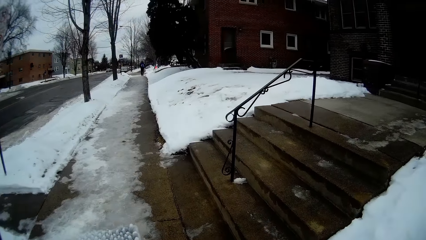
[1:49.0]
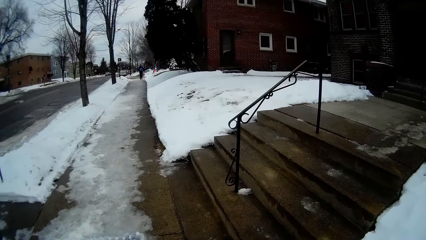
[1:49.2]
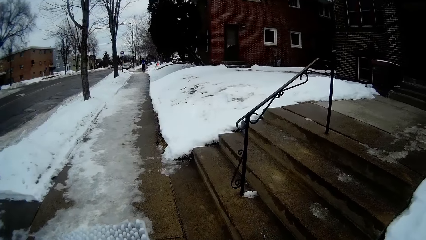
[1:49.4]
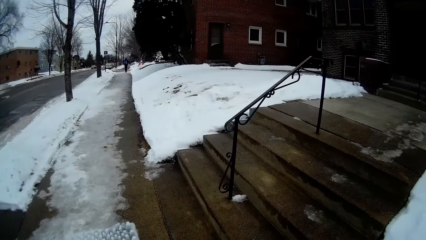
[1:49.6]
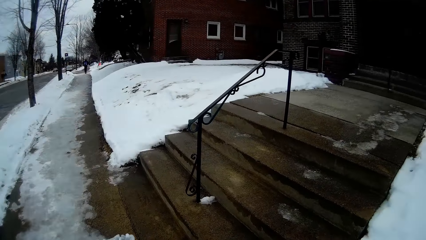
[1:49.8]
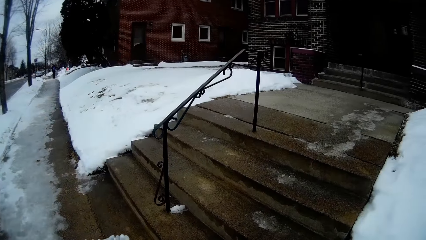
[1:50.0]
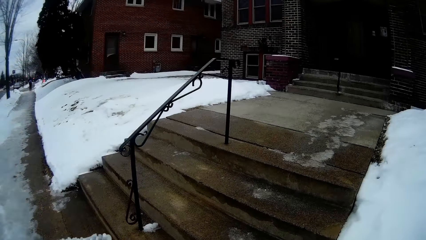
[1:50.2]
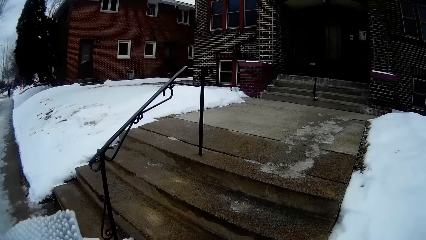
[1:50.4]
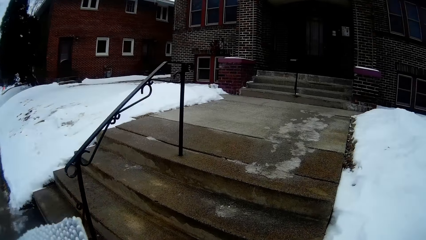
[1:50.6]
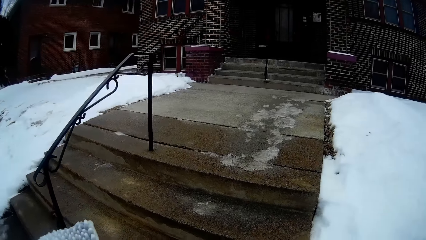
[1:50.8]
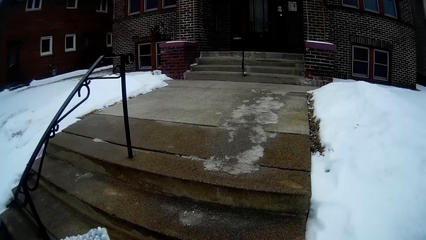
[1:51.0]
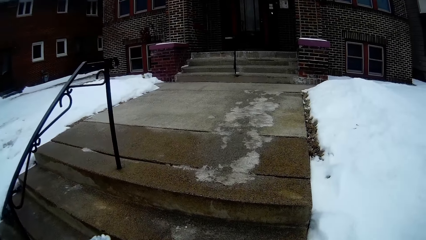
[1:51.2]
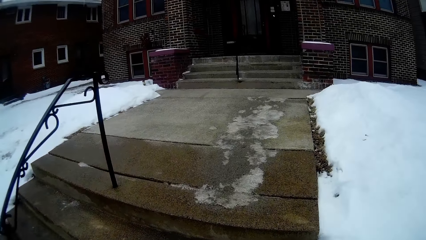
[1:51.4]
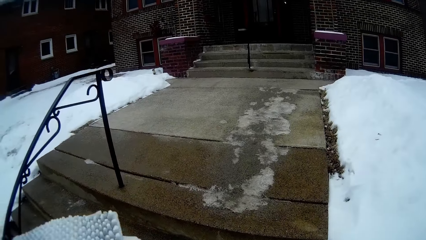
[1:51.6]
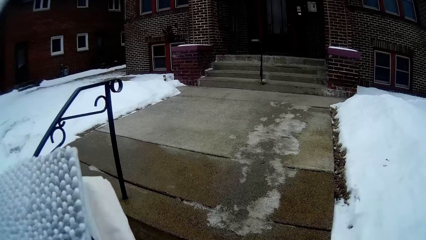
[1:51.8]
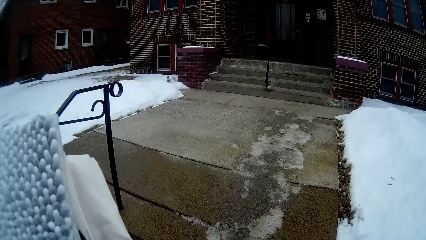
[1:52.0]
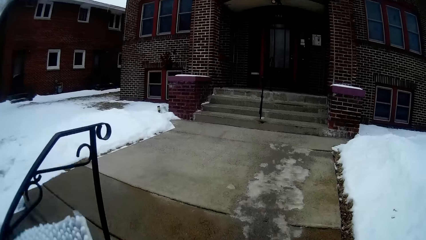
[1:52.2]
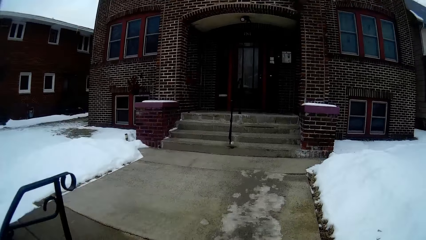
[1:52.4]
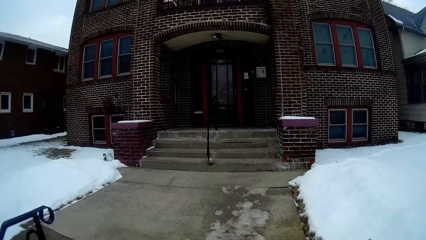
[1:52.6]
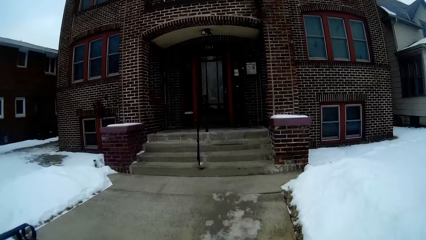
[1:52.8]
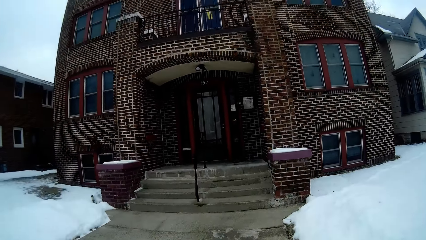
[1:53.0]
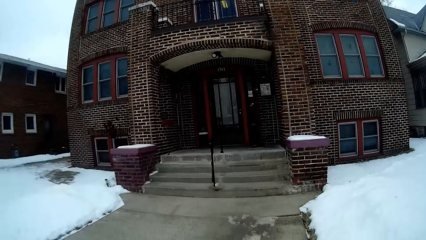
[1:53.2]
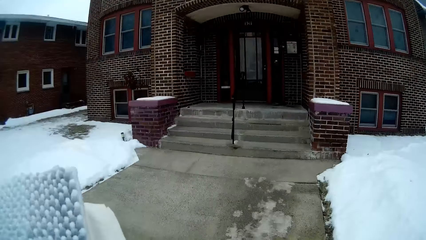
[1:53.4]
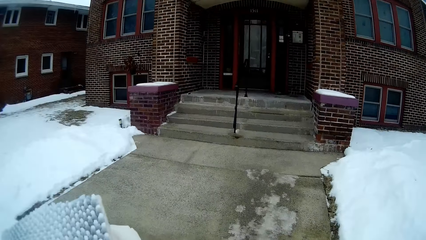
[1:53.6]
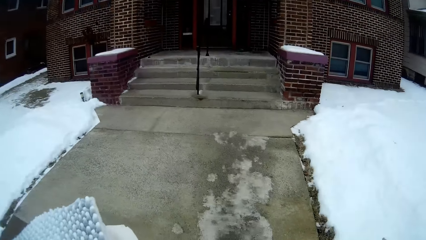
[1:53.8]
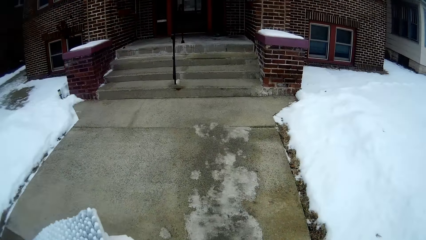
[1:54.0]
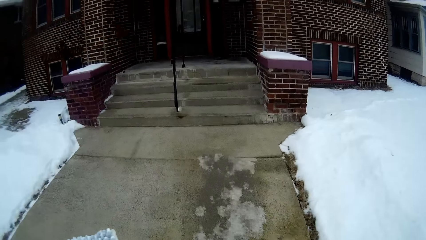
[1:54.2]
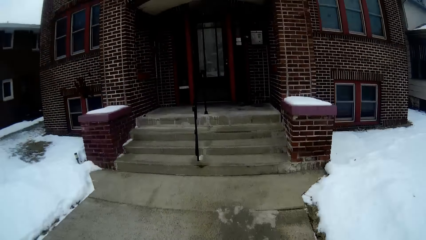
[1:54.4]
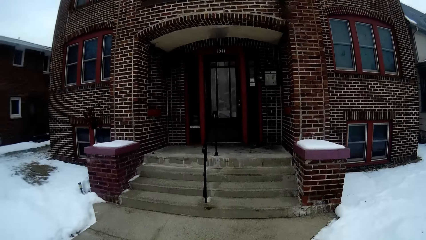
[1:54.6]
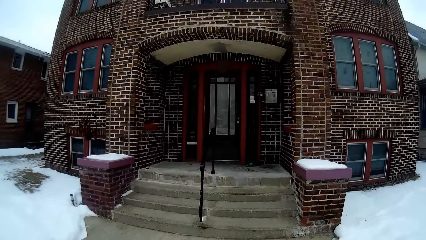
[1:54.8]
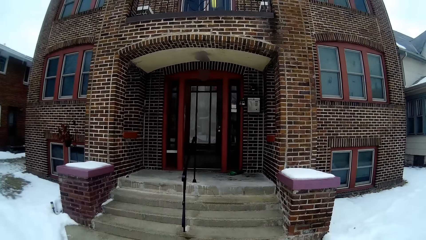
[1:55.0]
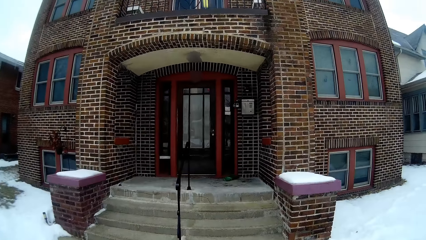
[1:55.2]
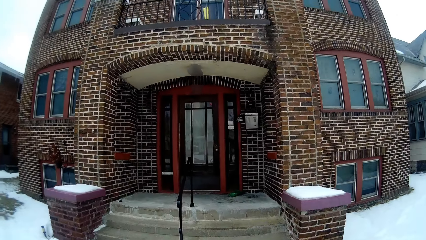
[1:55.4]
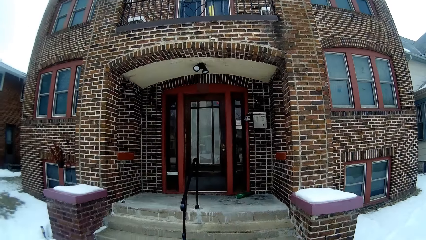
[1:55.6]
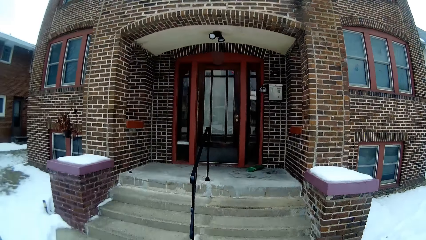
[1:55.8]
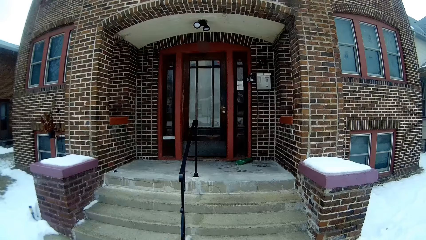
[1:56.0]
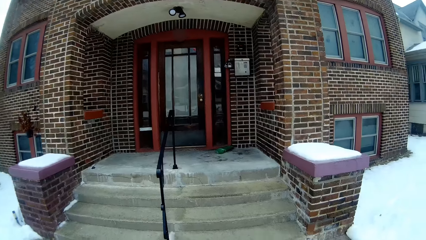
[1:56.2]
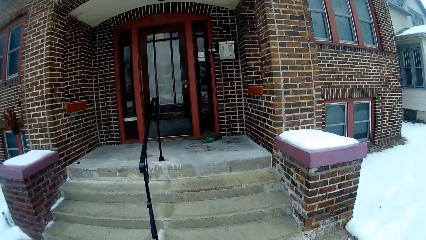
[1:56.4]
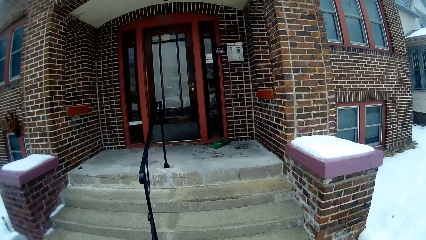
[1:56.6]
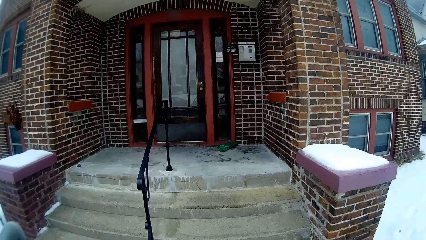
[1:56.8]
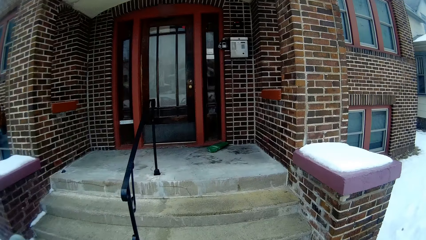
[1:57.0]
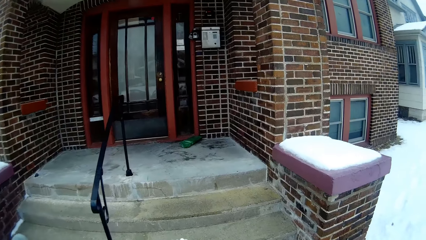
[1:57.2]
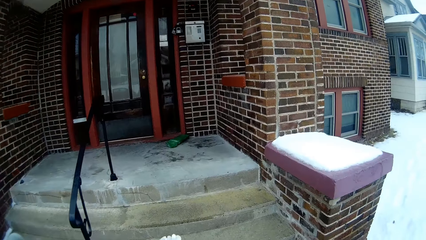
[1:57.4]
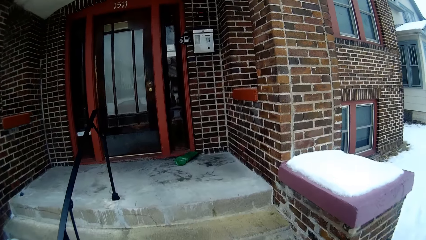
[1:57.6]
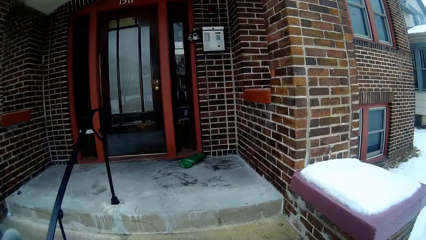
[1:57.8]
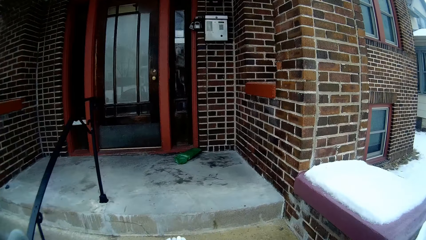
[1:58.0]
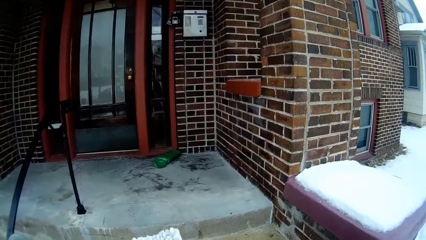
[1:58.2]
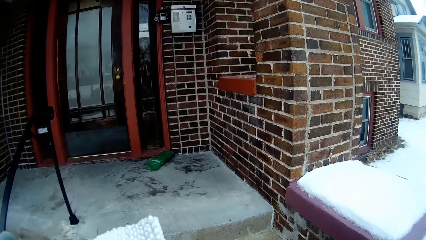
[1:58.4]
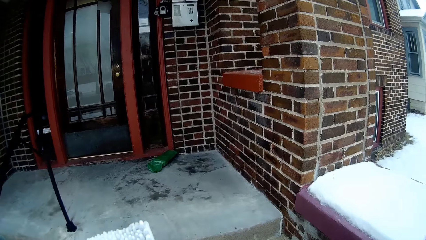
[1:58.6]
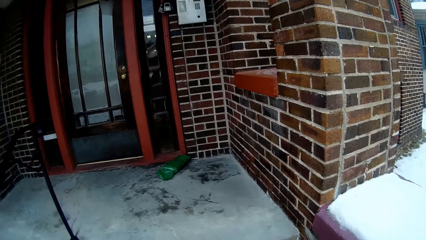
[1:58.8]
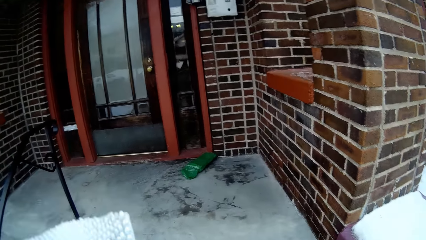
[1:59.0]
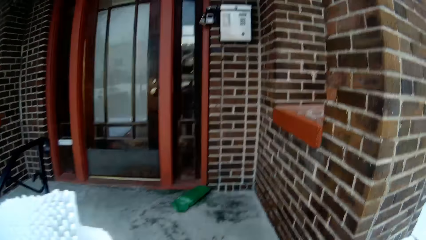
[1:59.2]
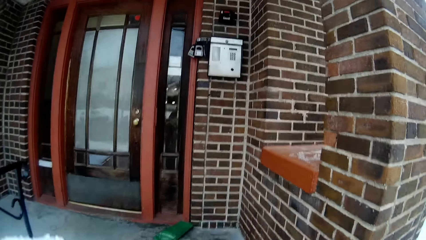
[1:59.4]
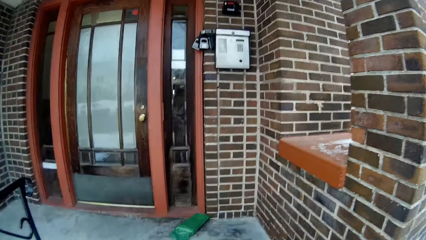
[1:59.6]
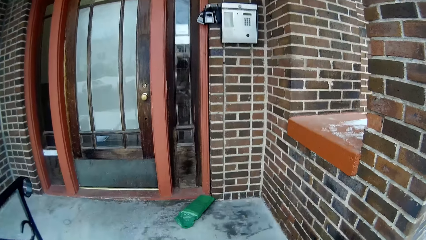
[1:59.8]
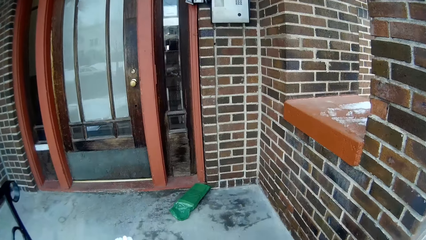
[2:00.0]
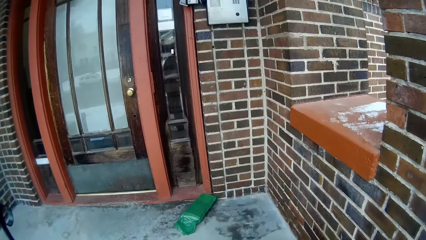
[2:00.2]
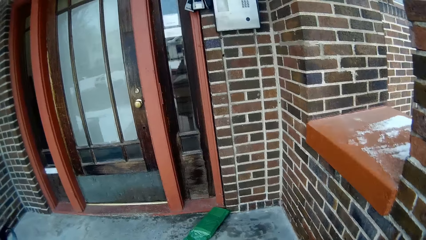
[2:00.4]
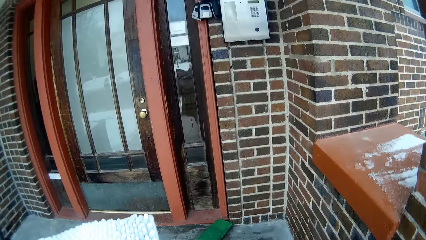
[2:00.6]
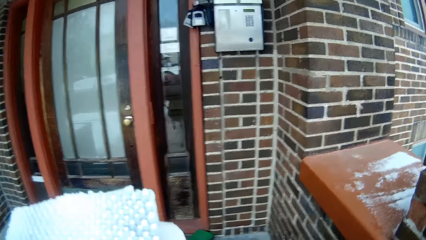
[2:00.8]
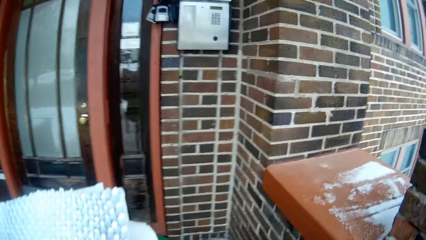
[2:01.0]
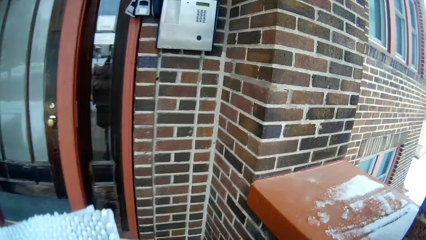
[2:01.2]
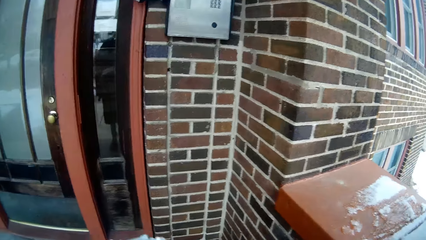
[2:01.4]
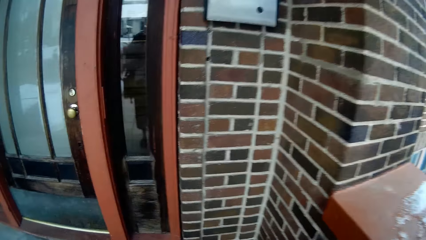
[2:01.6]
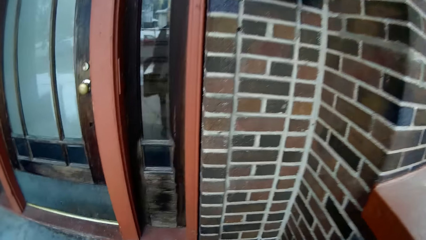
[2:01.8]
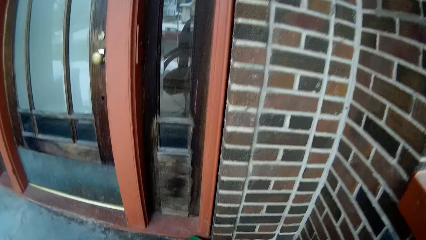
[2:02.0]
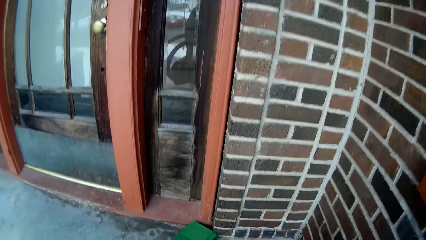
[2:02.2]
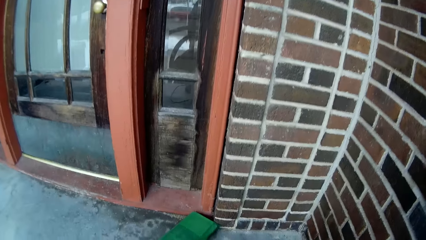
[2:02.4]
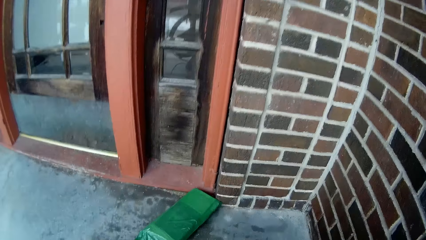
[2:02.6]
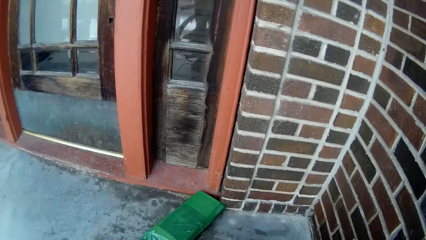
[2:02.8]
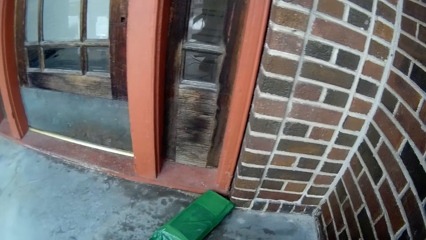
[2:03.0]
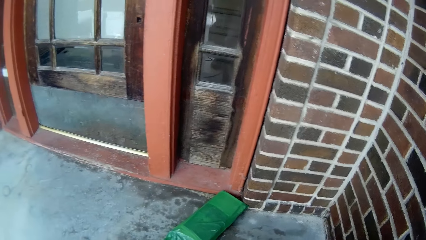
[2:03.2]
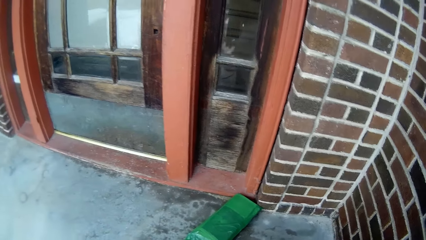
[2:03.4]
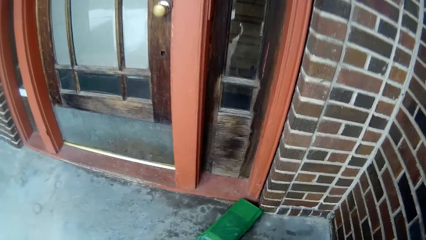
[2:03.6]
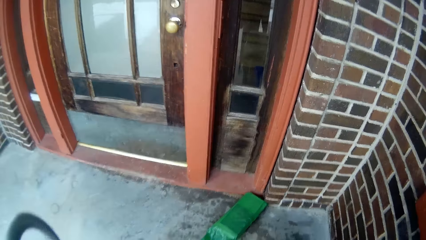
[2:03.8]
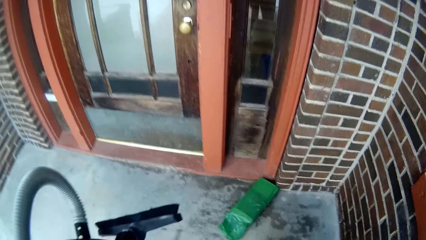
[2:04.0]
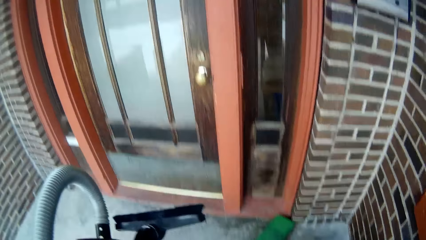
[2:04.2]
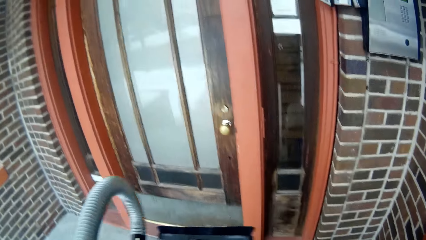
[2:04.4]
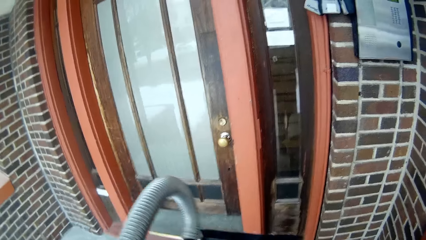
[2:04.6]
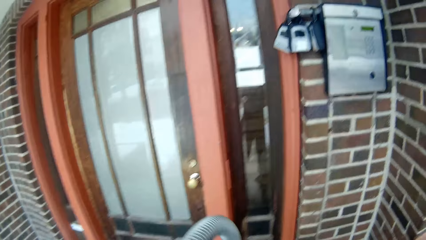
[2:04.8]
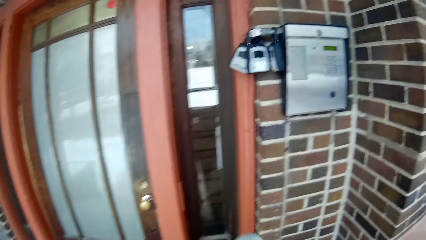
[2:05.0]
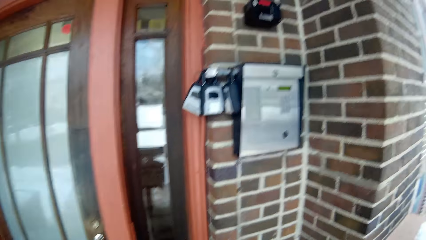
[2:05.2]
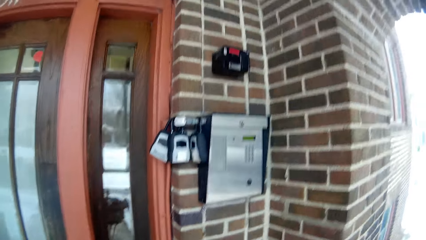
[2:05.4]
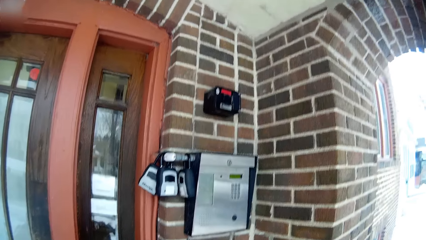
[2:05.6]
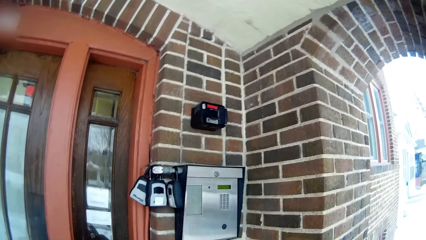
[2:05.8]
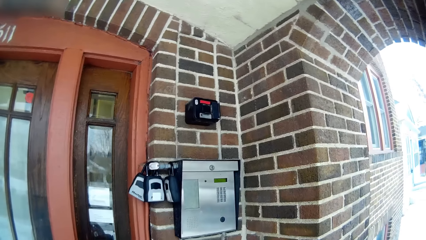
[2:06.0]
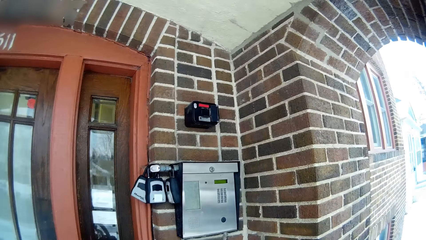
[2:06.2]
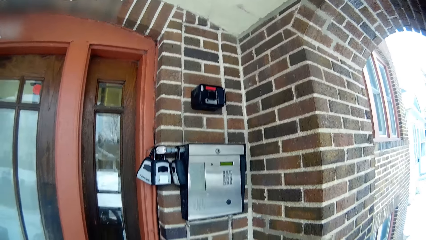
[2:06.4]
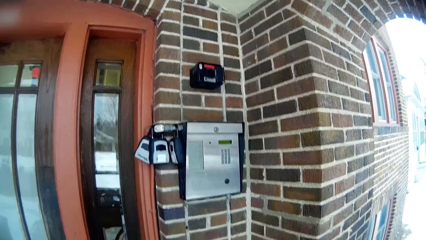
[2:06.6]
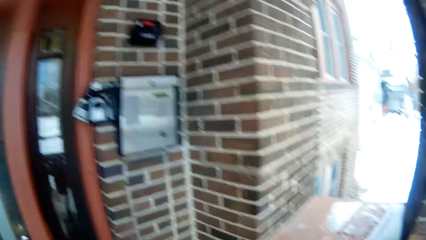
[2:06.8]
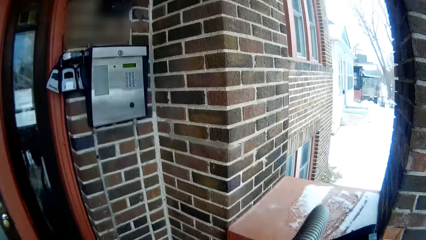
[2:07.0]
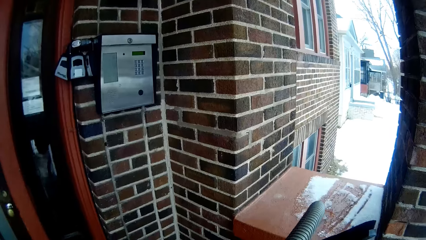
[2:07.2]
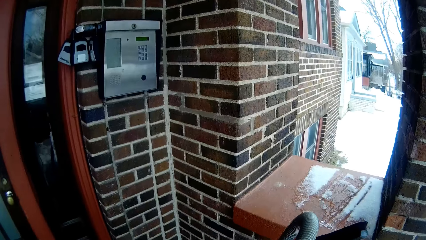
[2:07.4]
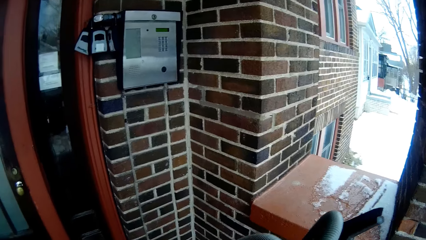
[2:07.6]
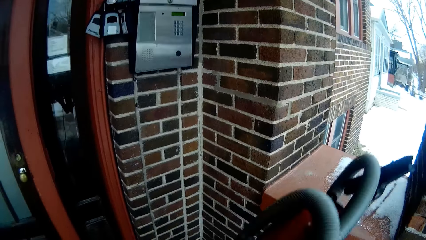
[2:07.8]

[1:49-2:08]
The camera wearer turns right and walks upstairs towards a building. They stop in front of a door with a cleaning machine. They look around the building.
